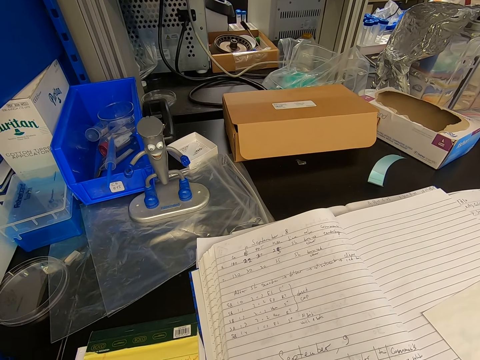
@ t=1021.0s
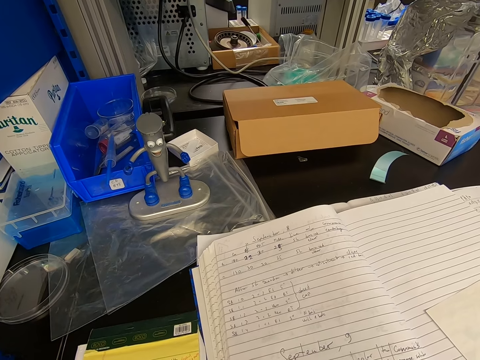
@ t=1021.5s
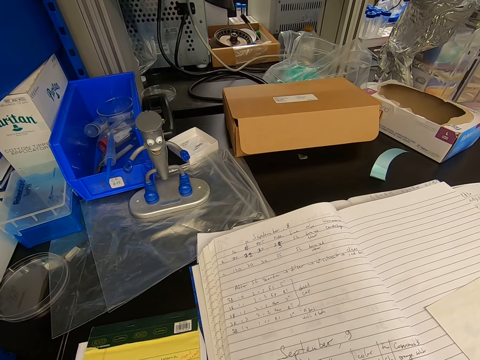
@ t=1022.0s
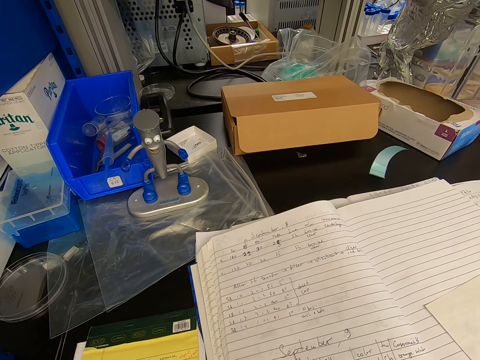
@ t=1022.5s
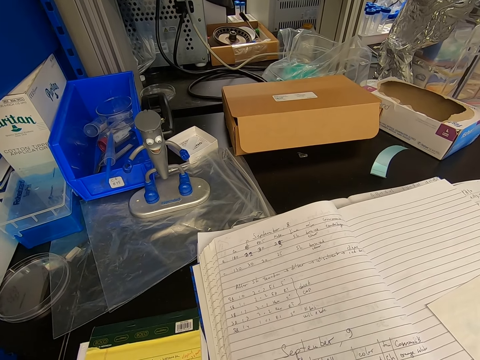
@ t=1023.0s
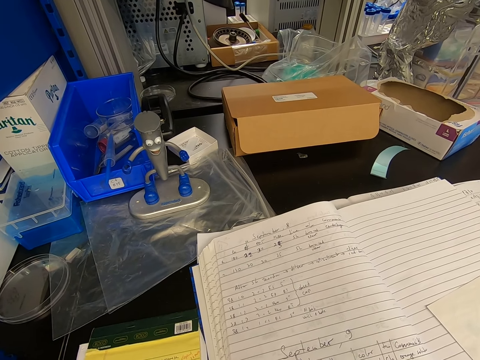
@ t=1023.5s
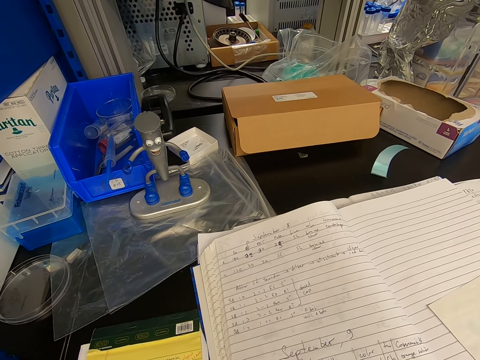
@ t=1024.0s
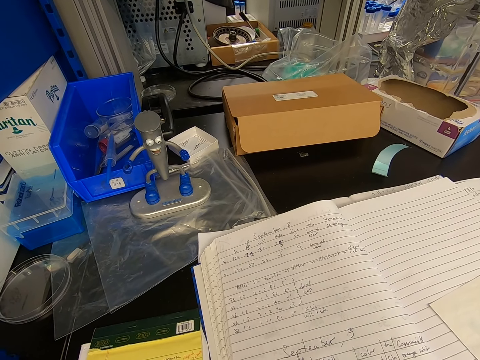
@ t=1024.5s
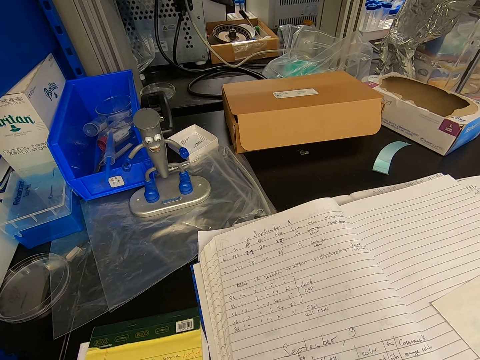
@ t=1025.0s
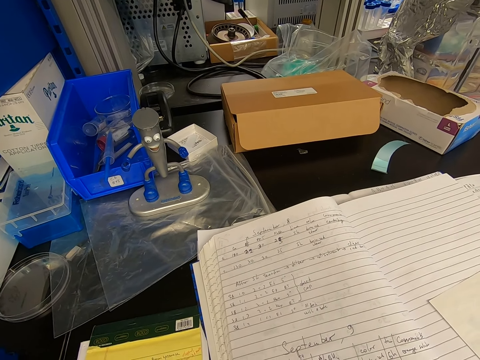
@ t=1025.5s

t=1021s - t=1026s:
The camera wearer reads a book in the laboratory.

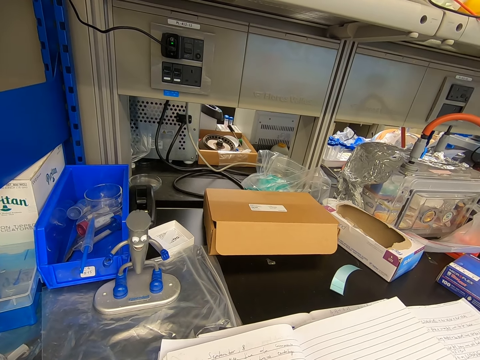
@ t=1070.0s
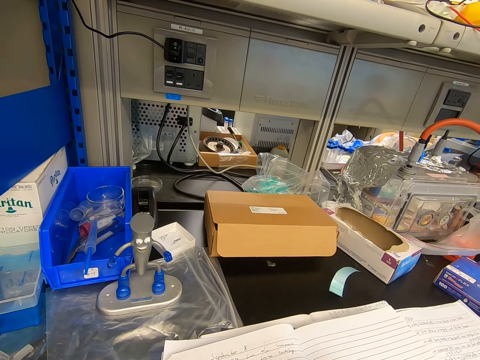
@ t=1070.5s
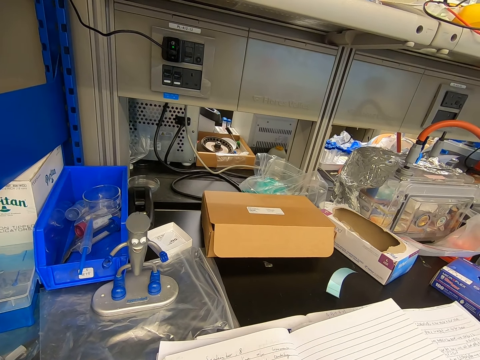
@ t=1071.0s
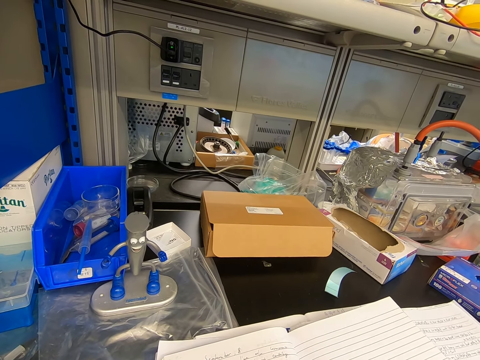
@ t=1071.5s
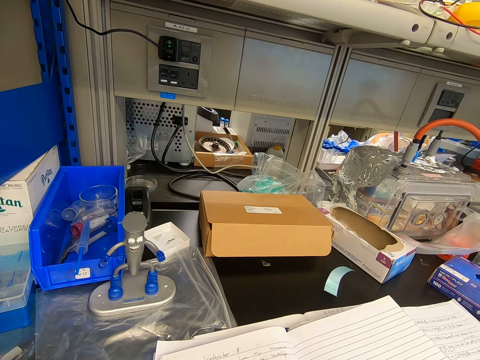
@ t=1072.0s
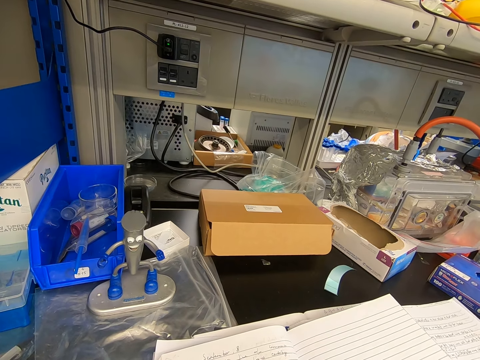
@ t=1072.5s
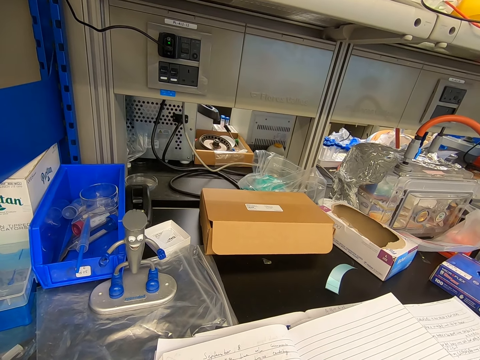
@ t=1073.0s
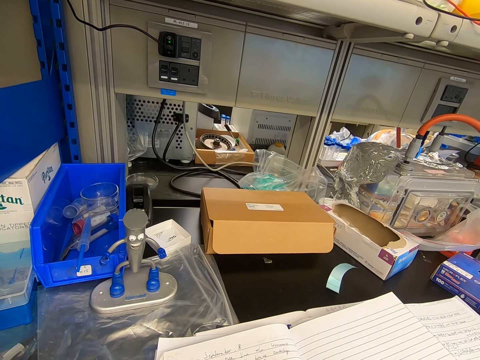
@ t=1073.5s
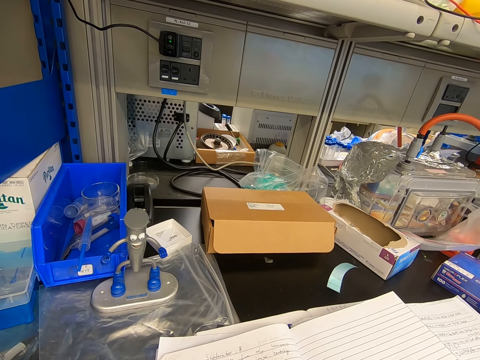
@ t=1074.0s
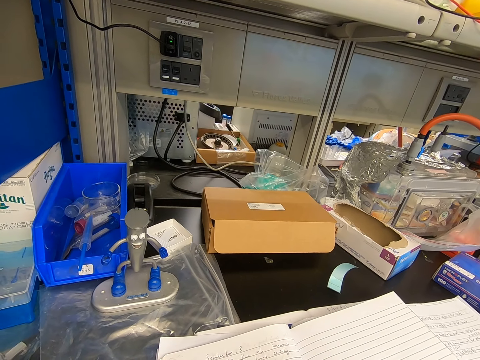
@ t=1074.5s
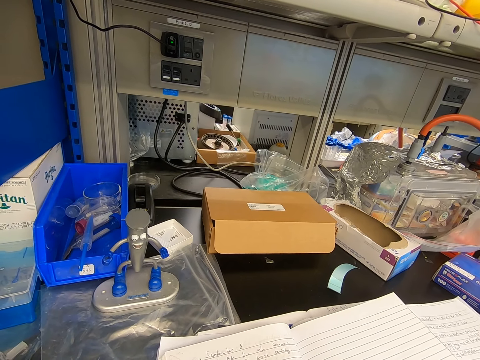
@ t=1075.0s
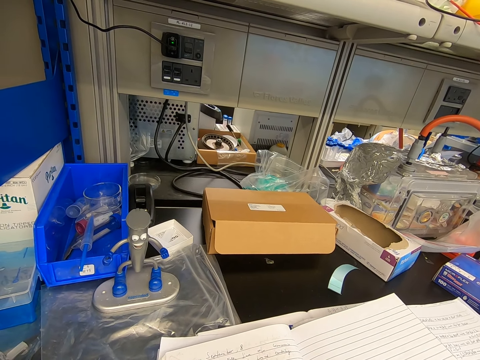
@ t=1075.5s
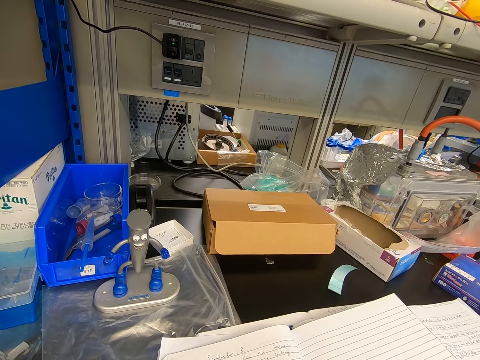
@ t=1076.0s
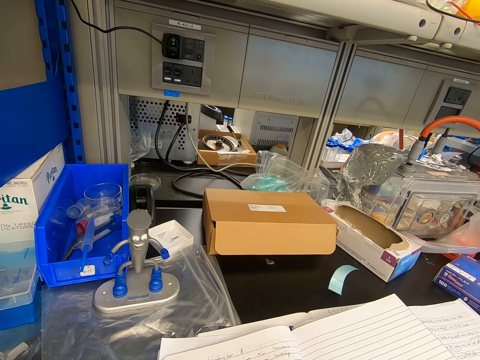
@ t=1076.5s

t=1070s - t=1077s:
The camera wearer writes on a book.

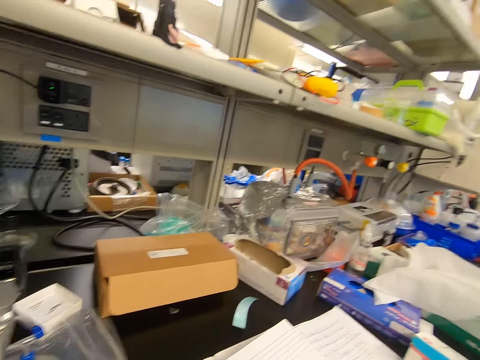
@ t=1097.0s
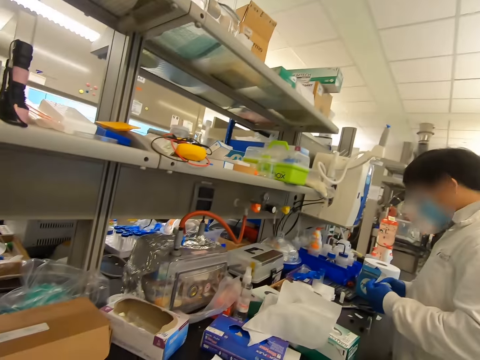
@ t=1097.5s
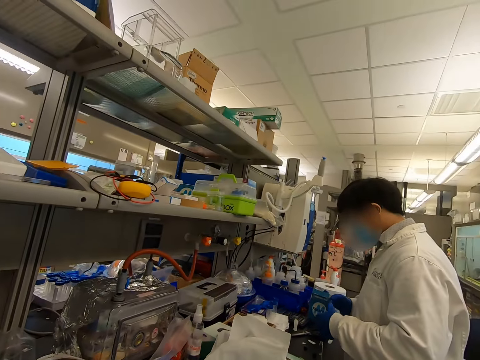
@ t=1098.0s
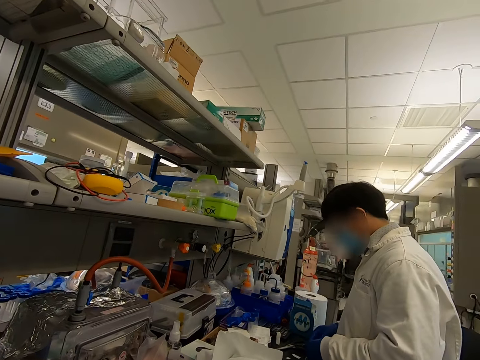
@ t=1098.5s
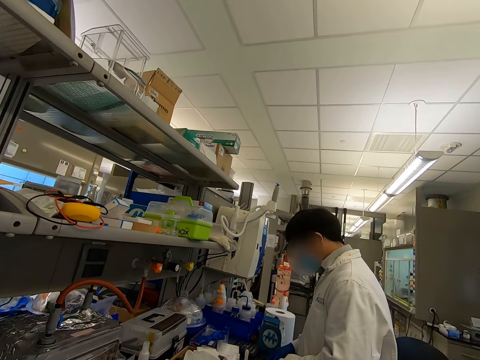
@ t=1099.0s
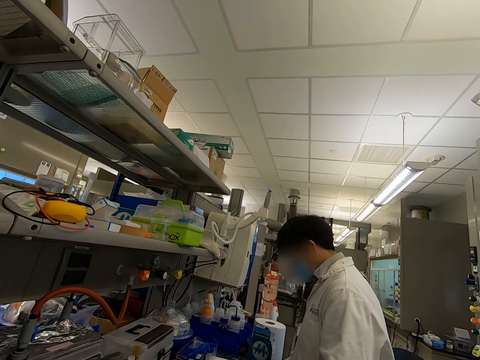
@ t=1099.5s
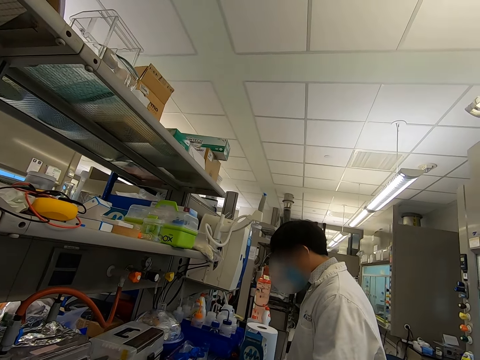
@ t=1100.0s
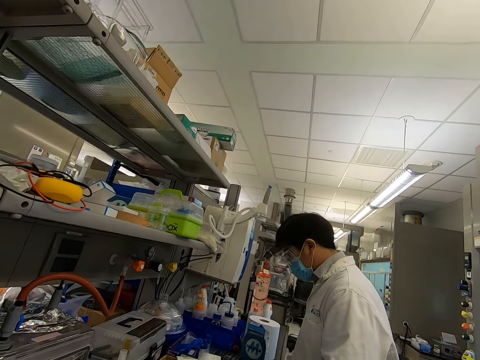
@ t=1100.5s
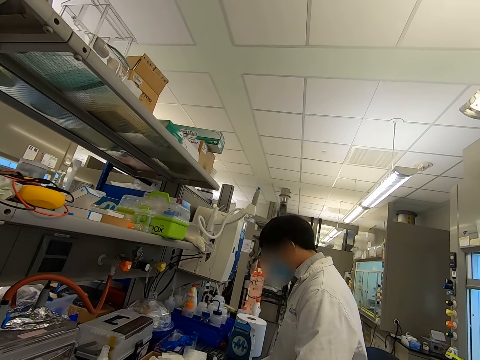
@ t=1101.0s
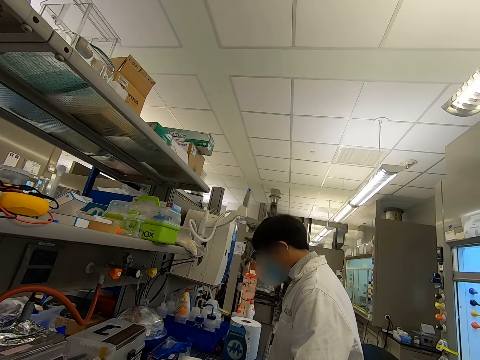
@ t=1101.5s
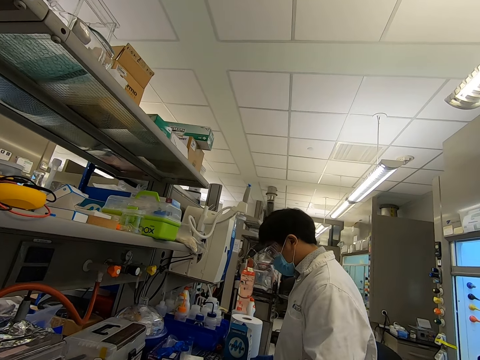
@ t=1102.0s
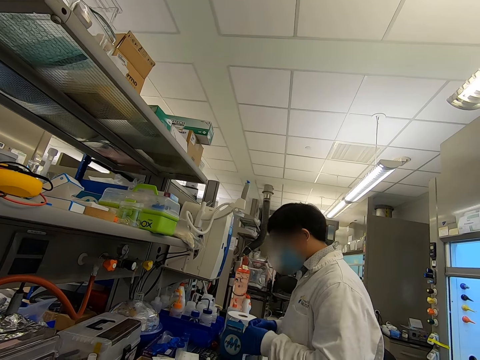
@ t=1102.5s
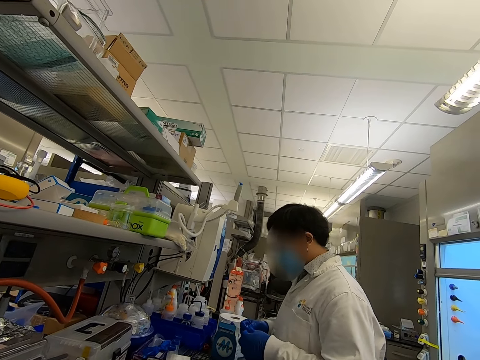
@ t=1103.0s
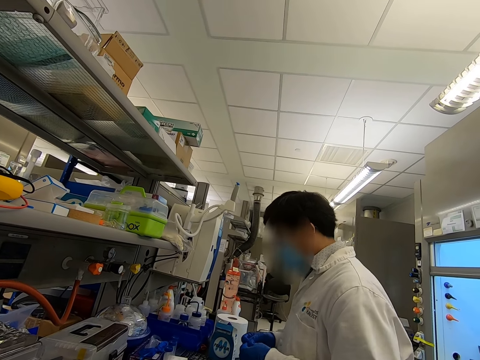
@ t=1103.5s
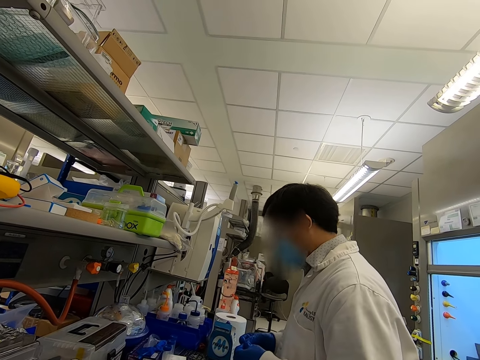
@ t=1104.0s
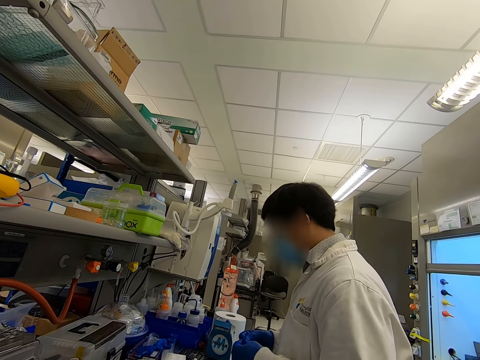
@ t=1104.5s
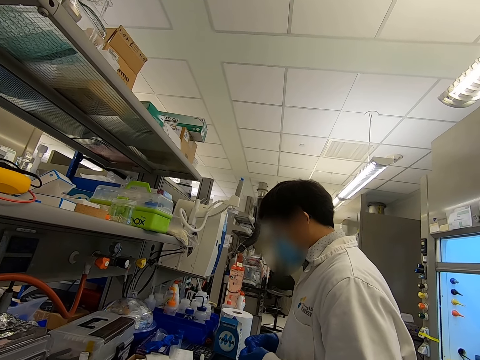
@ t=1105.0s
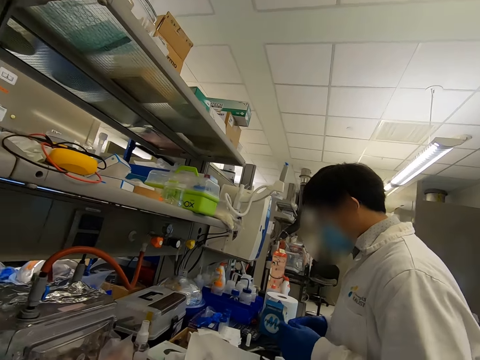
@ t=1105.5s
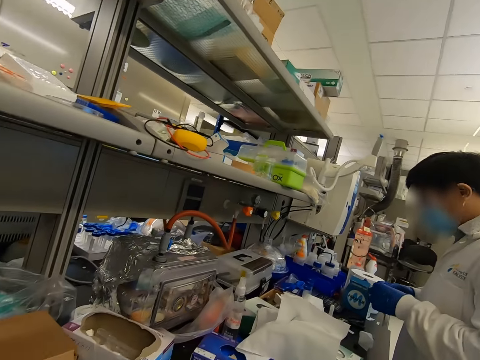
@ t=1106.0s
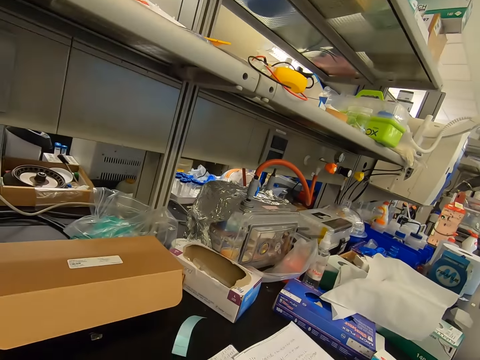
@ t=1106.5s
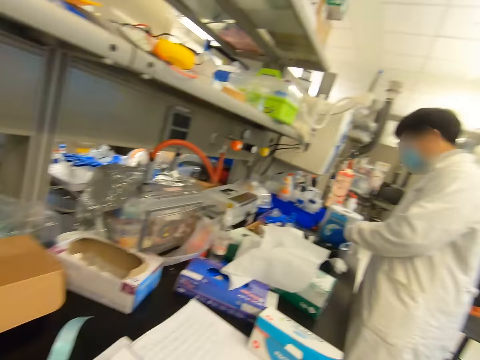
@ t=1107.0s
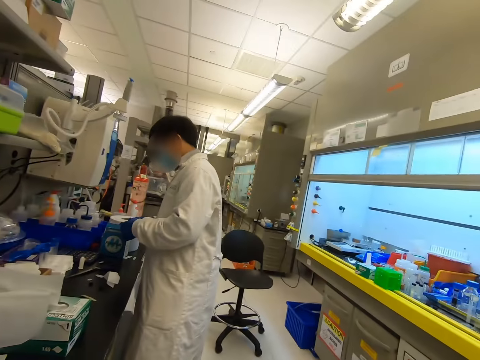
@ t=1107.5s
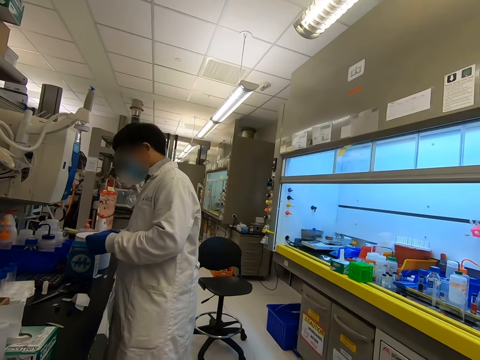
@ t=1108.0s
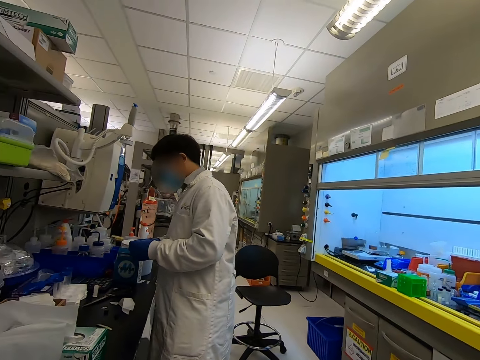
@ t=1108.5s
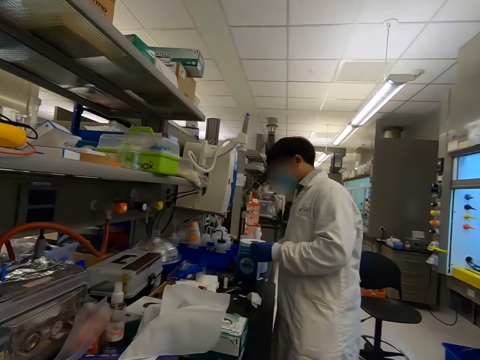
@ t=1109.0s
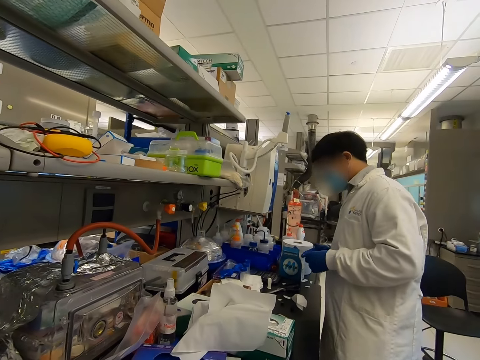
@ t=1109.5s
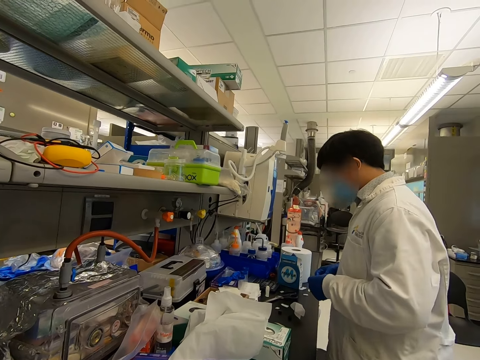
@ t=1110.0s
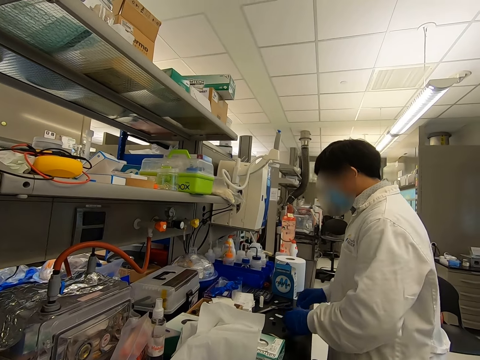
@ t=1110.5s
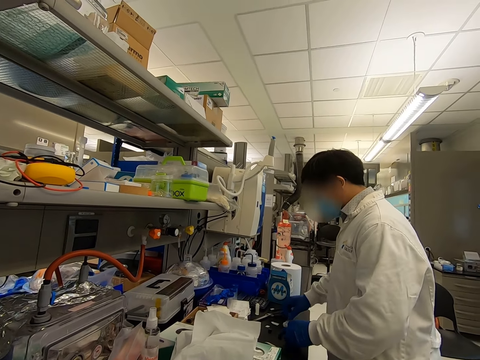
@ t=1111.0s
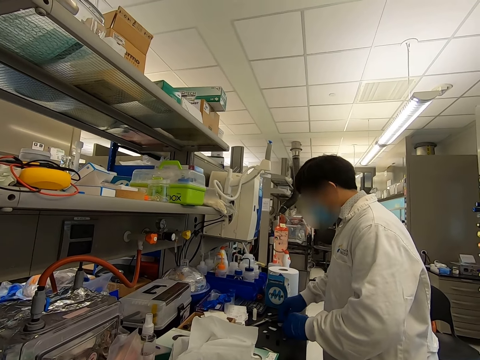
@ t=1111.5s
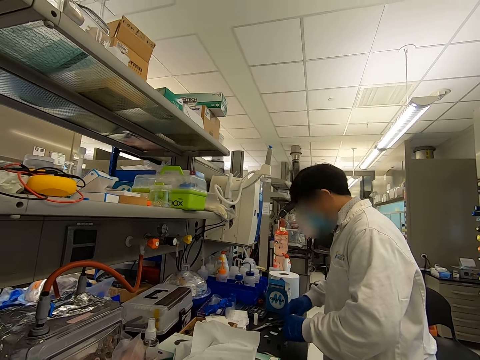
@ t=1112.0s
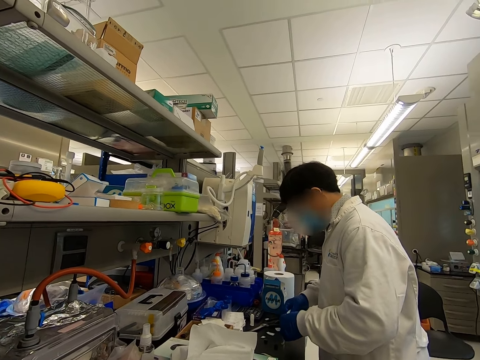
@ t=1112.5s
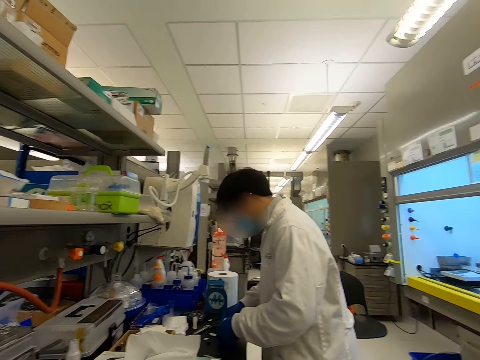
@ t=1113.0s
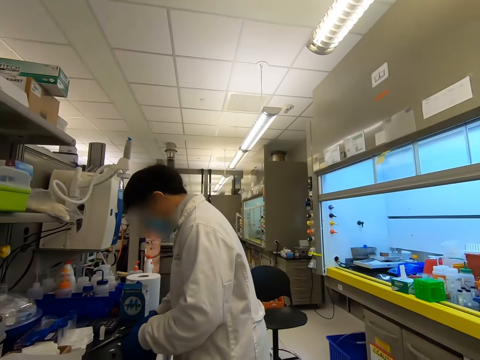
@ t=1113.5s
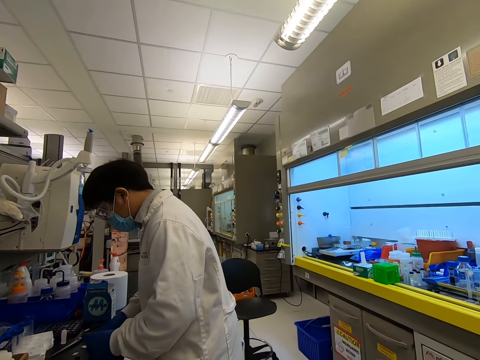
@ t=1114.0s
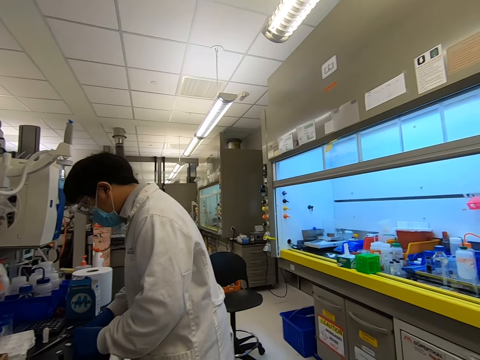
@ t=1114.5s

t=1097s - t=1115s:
The camera wearer looks around the house. They look away. A man holds something. The camera wearer looks around the house.
